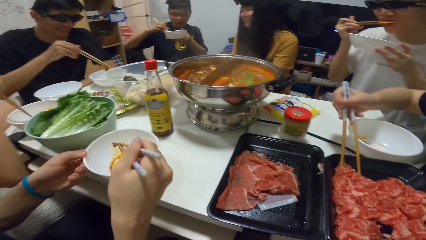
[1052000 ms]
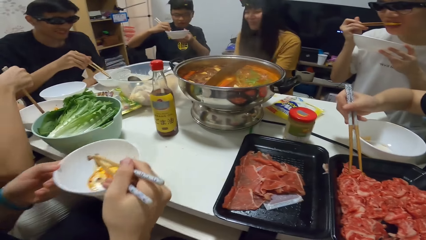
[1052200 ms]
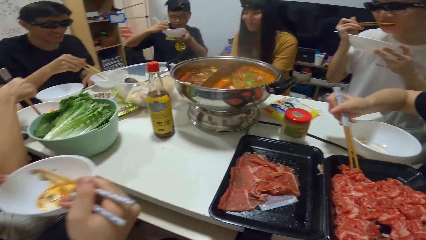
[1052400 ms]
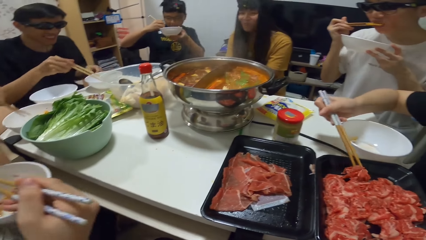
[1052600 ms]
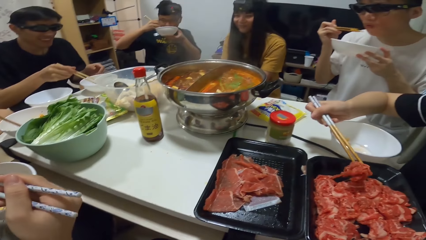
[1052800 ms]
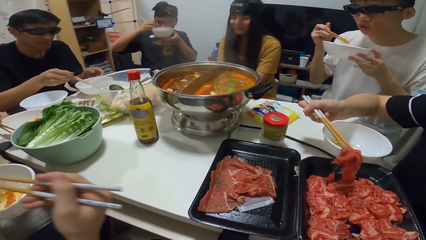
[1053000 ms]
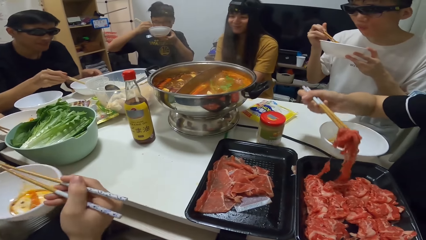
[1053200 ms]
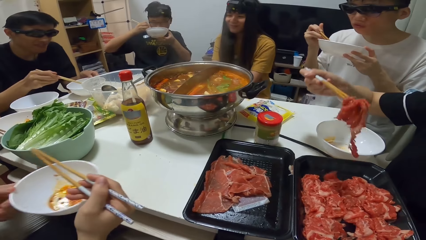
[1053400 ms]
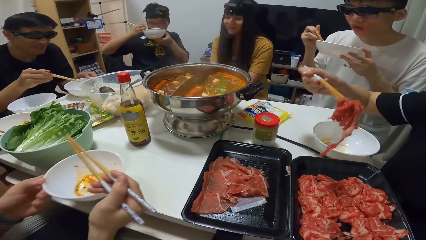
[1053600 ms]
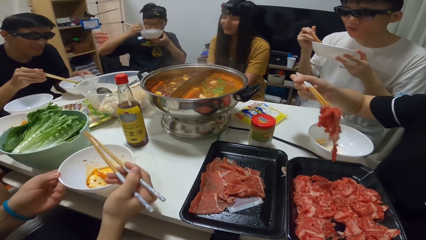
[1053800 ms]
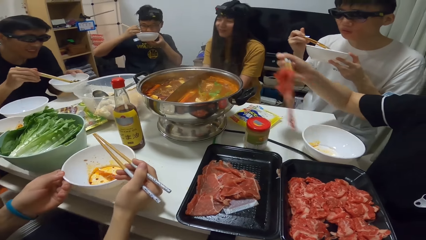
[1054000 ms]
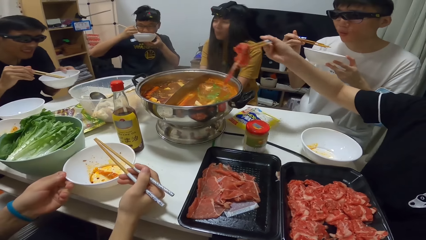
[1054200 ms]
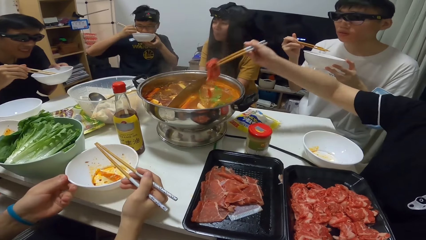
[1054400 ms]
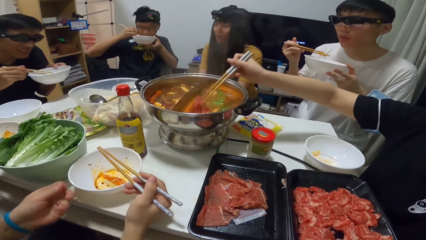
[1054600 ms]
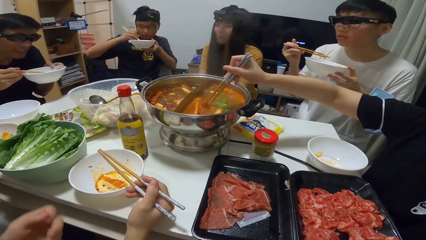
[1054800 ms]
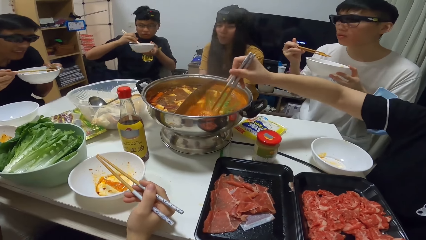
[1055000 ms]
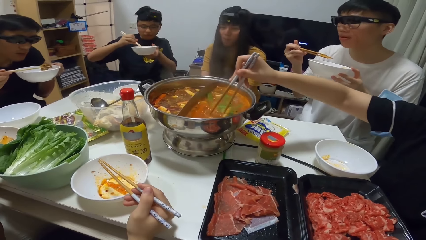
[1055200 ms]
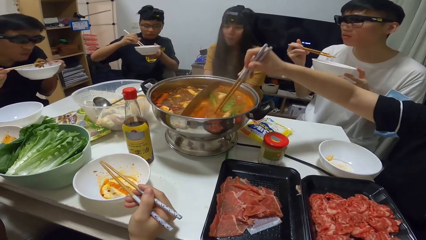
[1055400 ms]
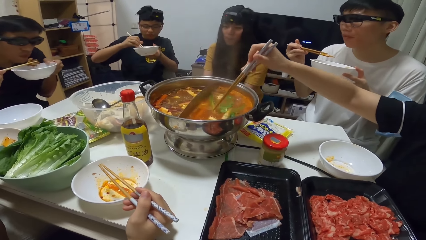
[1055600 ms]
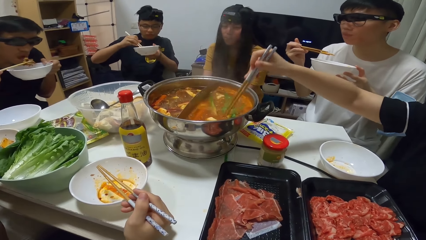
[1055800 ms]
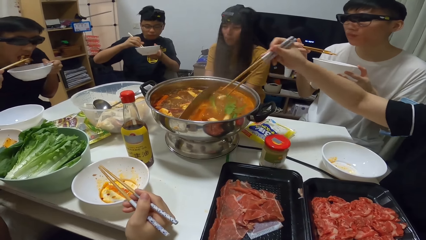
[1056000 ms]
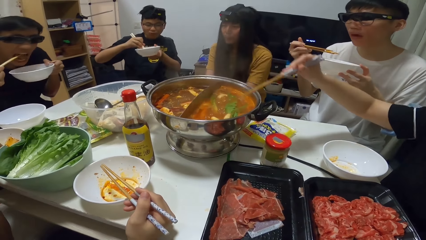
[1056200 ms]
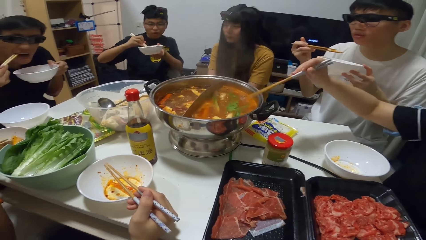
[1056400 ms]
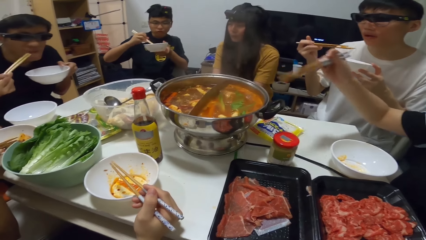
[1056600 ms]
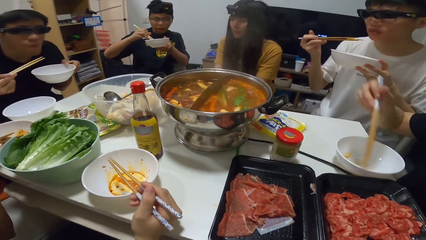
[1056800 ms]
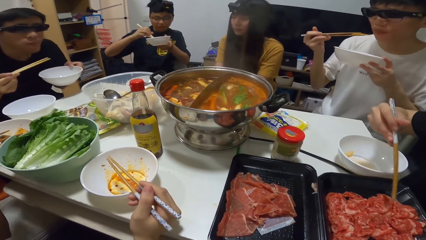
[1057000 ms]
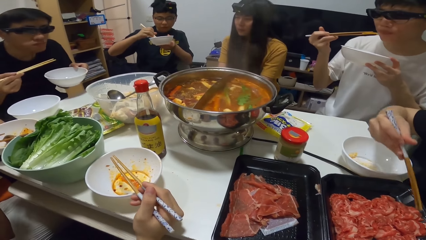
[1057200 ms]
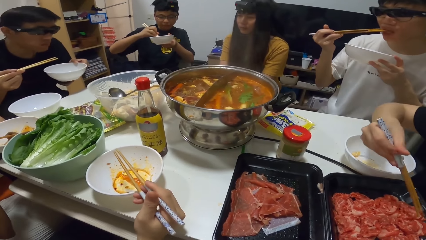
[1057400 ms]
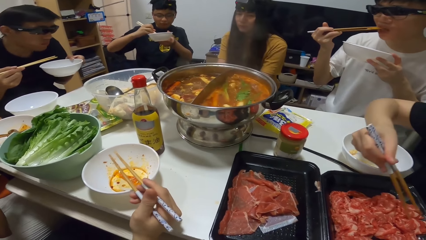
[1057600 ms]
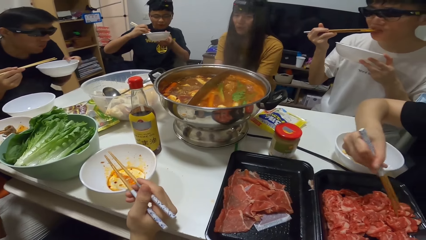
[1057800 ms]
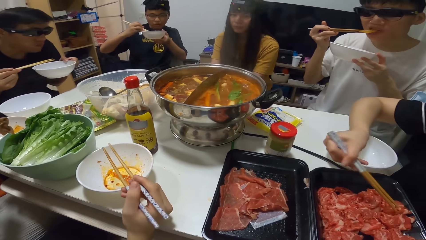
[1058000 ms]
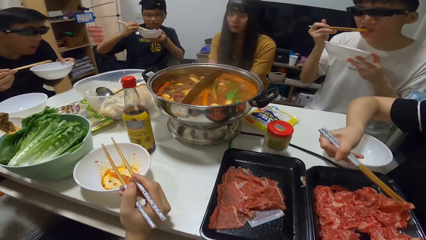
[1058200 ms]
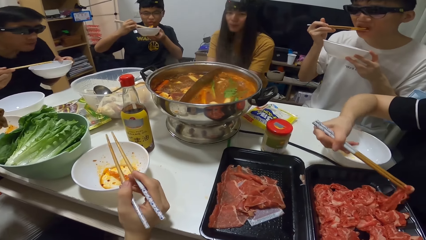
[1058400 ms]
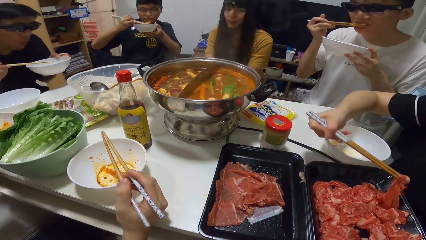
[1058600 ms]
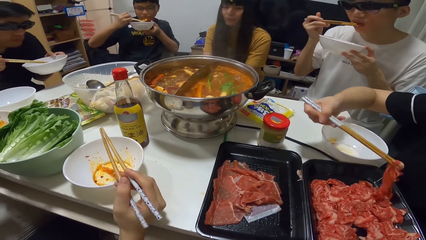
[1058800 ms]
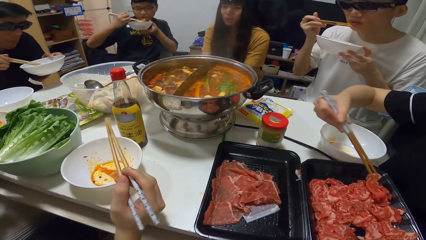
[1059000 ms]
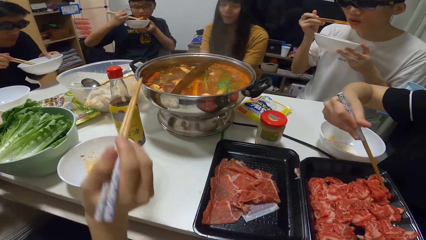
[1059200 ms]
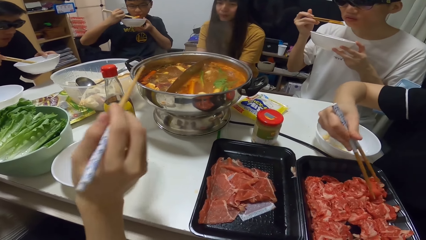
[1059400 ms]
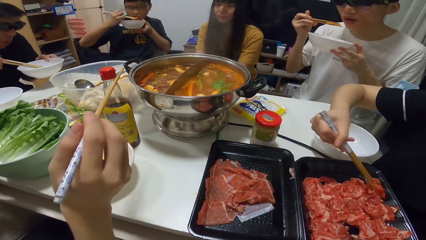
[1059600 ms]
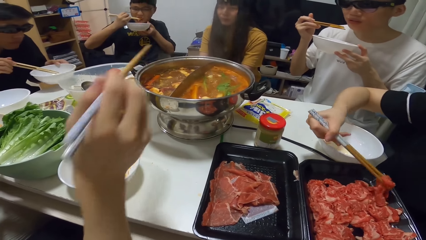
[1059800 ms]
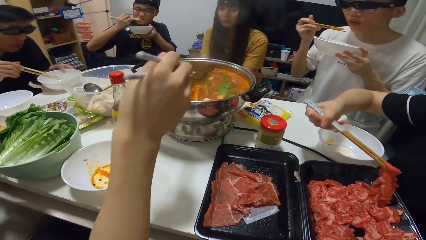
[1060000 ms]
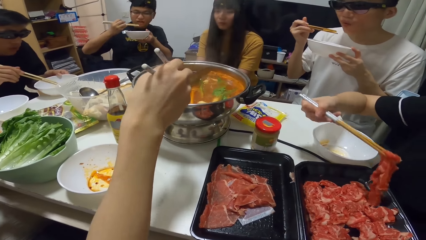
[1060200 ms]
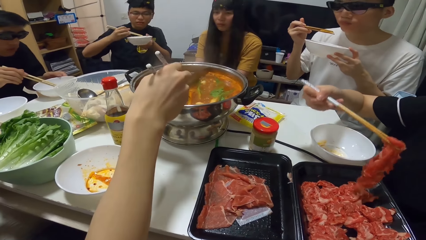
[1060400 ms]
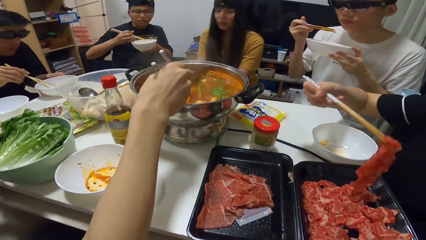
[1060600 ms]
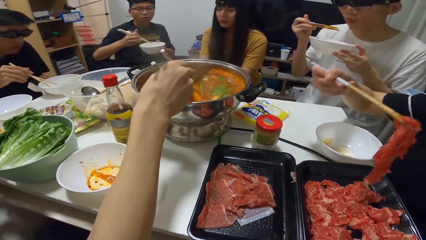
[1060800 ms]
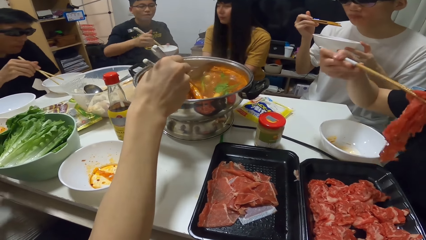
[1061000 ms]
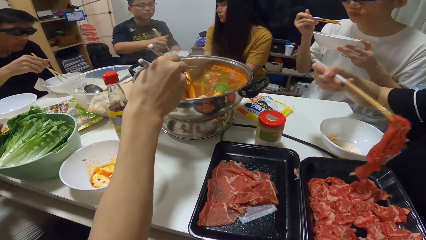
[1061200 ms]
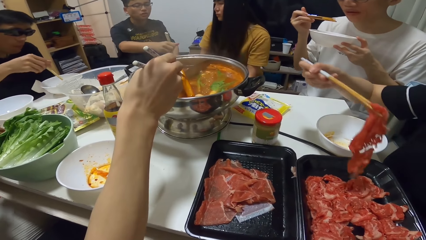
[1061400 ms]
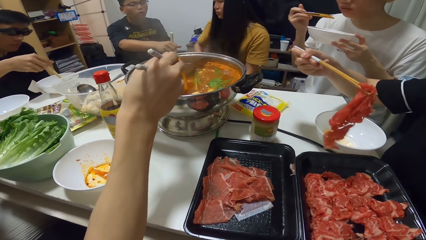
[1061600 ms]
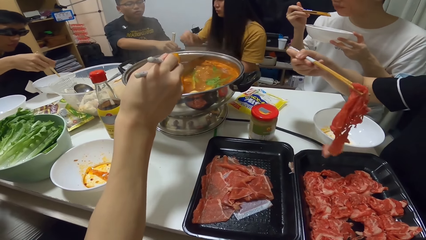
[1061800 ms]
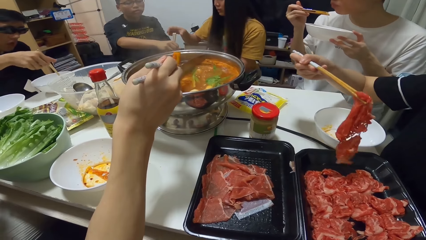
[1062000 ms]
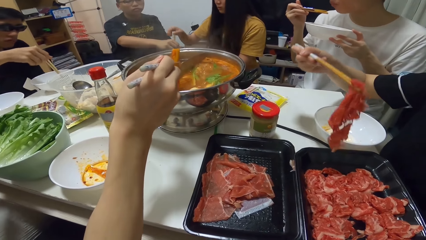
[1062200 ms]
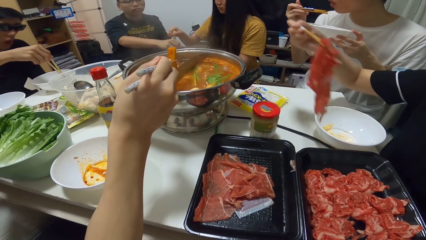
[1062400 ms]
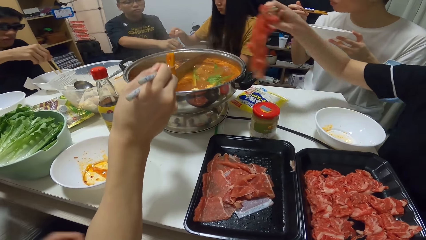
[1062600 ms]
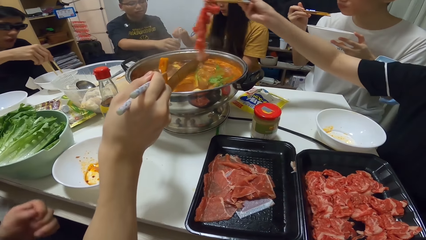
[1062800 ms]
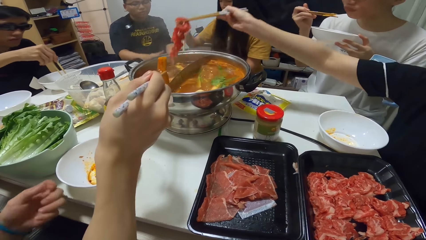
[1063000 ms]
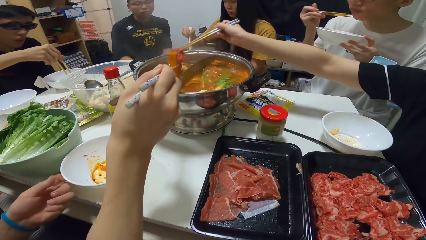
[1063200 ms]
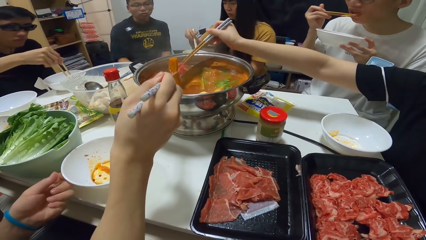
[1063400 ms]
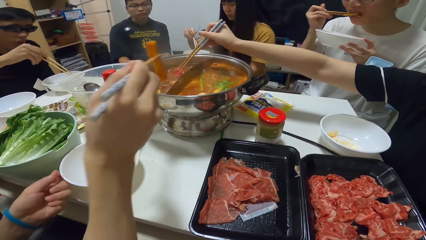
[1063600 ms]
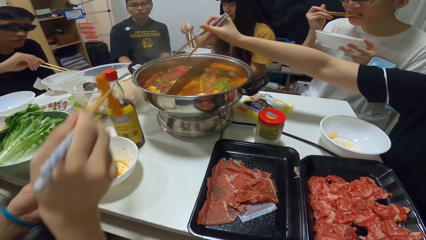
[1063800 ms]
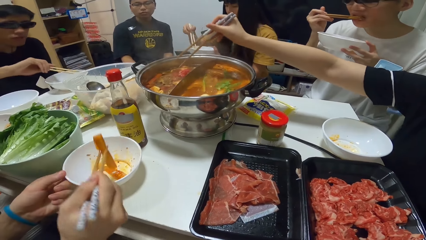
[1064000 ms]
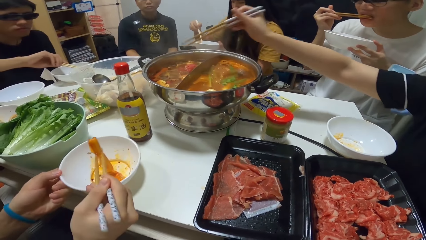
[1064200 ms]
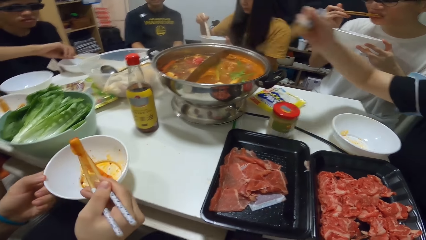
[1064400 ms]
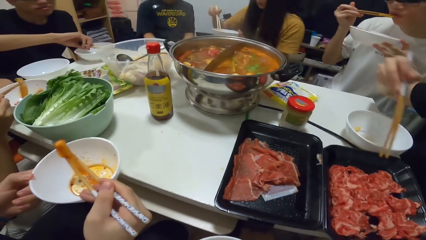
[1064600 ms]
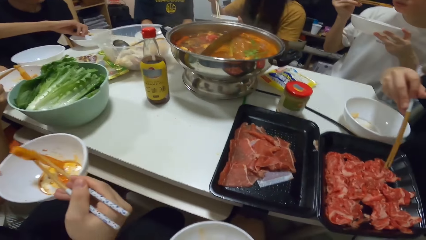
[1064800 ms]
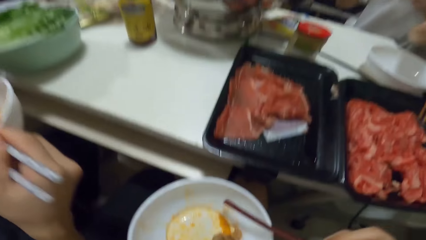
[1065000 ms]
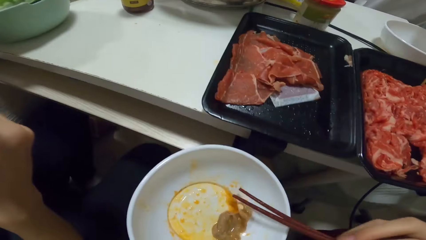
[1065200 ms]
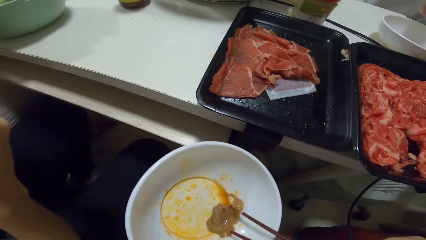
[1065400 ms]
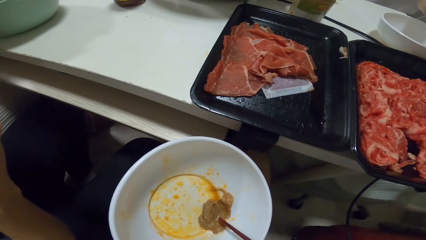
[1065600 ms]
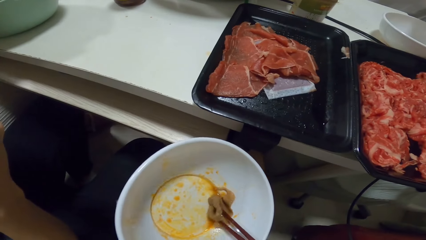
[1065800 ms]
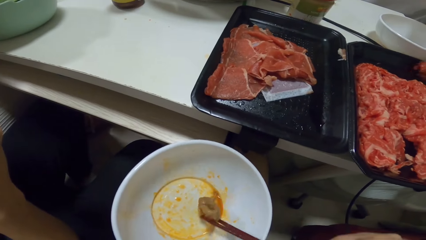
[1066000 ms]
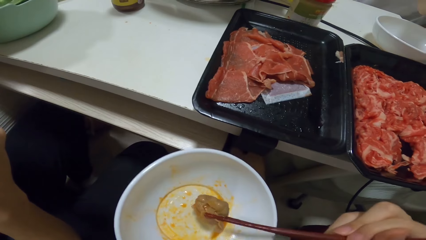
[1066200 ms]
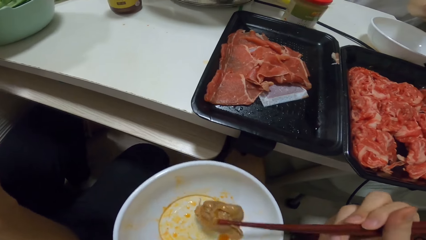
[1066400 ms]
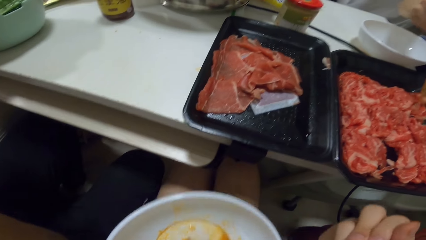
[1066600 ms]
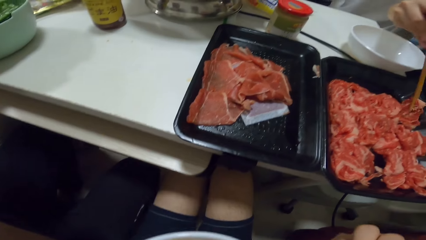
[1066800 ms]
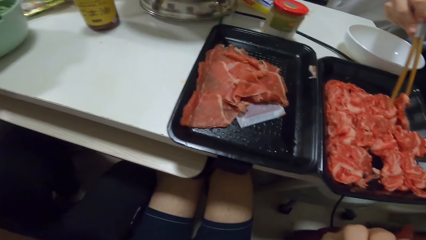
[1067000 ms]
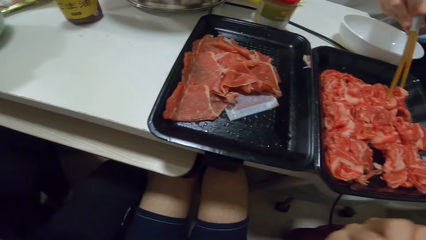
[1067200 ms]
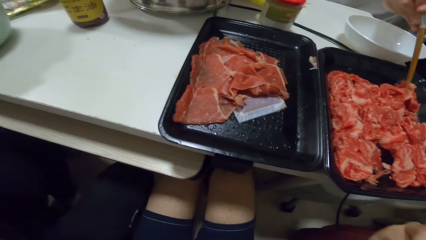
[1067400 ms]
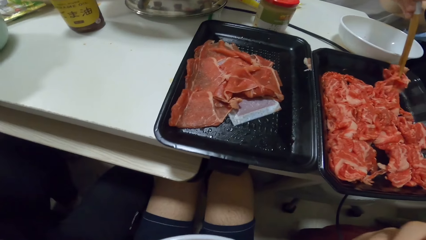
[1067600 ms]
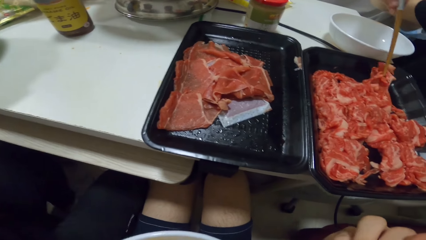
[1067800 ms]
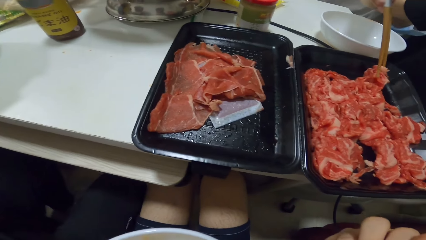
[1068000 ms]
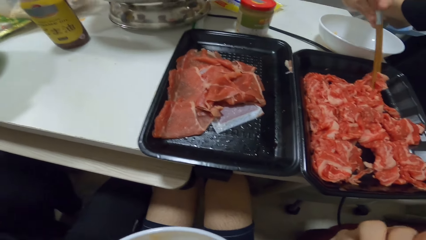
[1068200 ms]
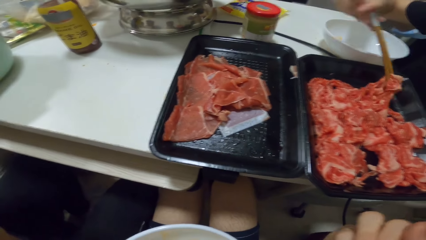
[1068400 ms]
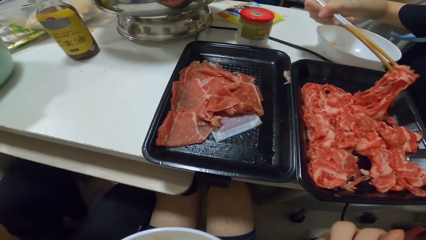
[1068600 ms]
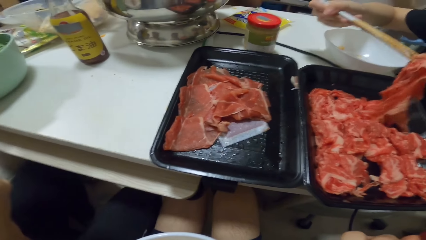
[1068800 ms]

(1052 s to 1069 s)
A man puts the food into the bowl on the table. A woman puts the piece of meat into the cooking pot. The man eats from the bowl. The woman picks a piece of raw meat with chopsticks in her right hand. Another man picks food from the pot with chopsticks in his right hand. Another woman collects chopsticks from another man with her right hand. The first woman puts the piece of meat into the pot. The second man puts the food in the bowl in his left hand. The first woman picks a piece of meat with chopsticks in her right hand. The camera wearer takes the meat.
